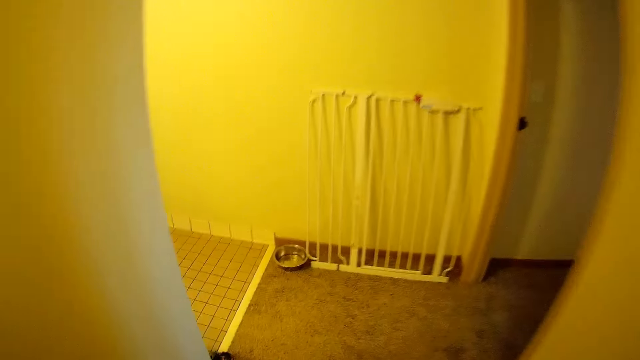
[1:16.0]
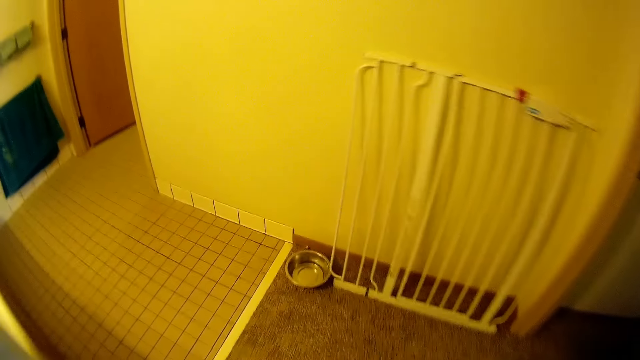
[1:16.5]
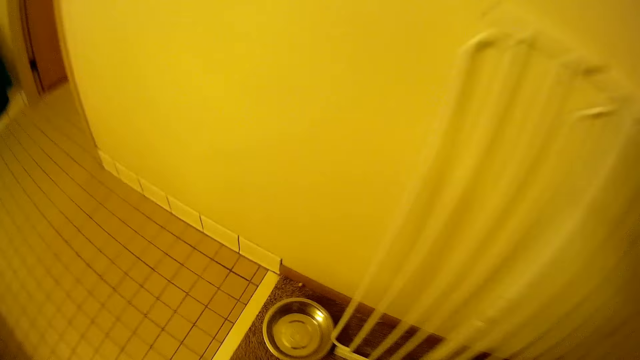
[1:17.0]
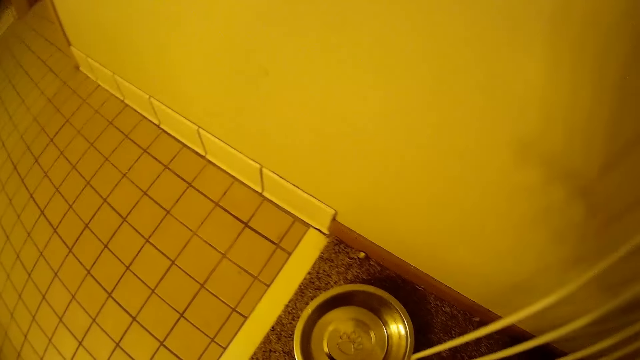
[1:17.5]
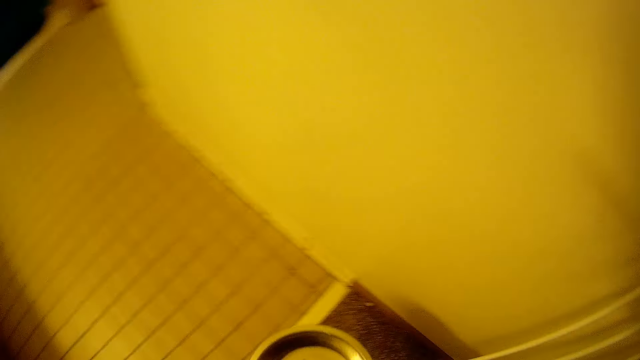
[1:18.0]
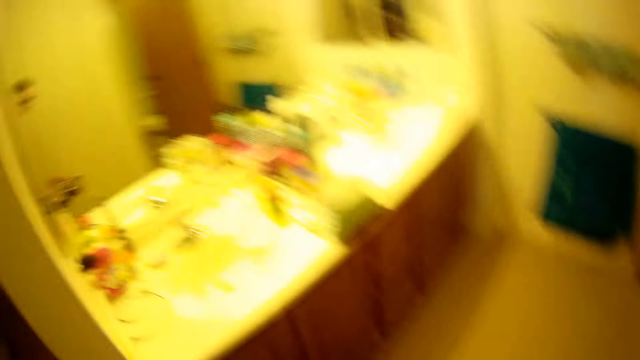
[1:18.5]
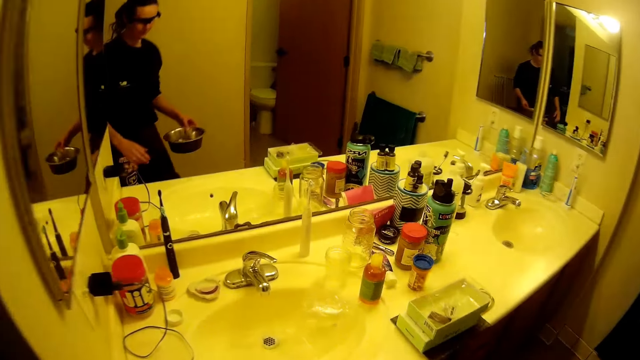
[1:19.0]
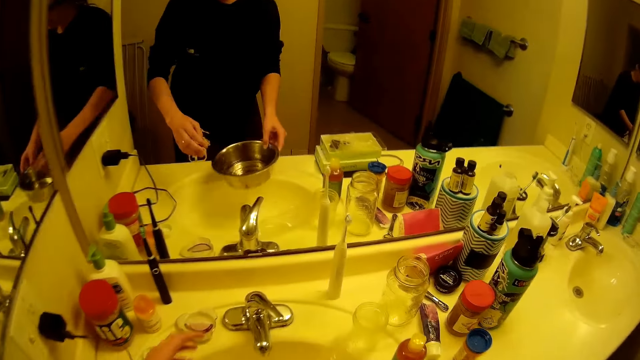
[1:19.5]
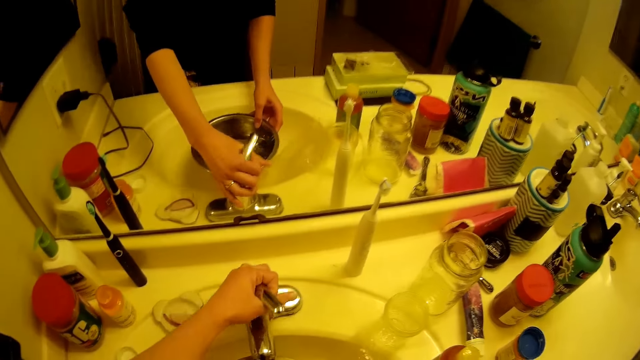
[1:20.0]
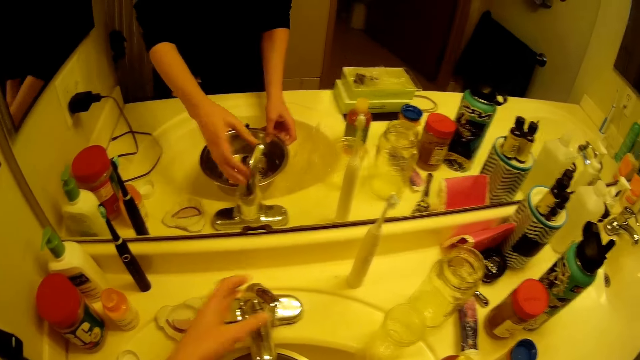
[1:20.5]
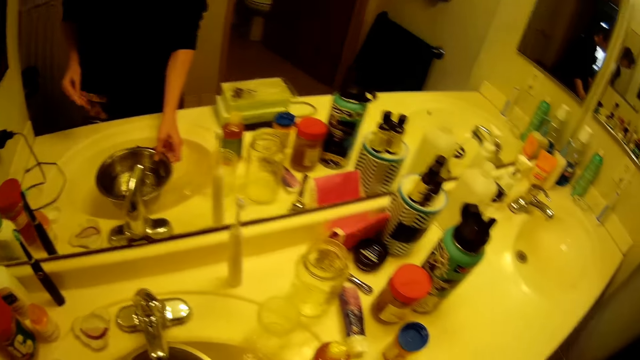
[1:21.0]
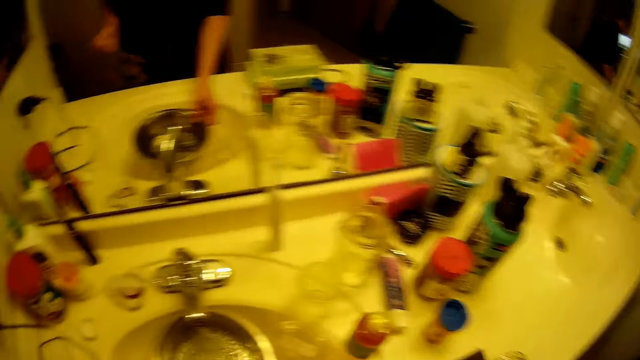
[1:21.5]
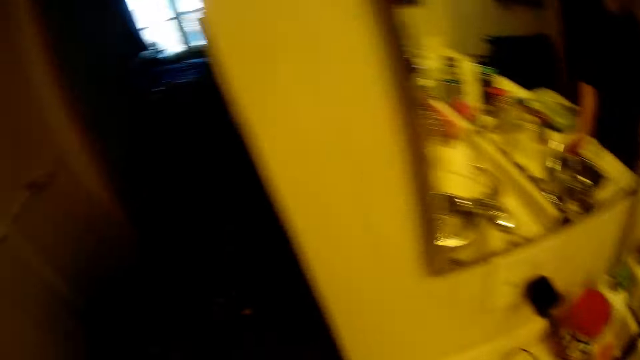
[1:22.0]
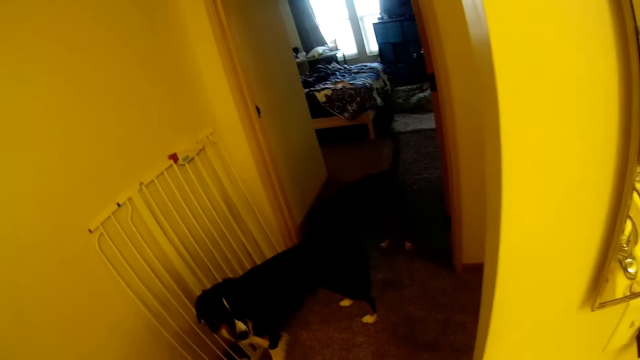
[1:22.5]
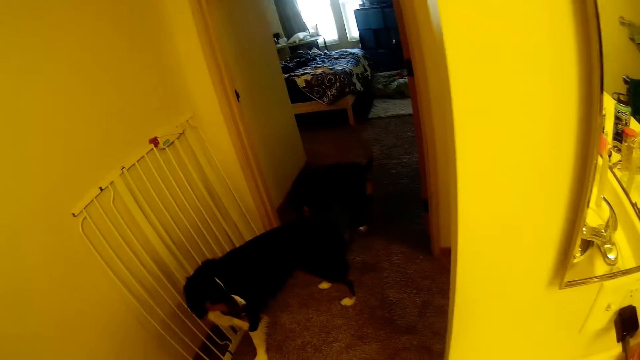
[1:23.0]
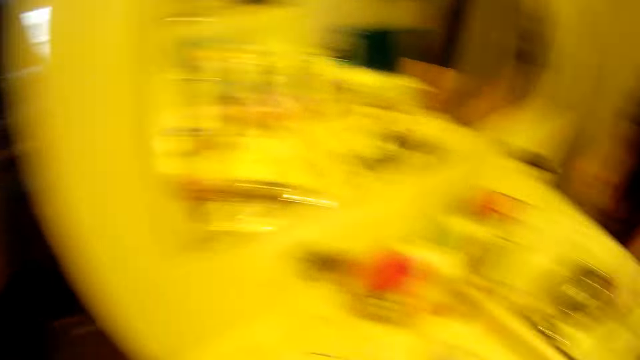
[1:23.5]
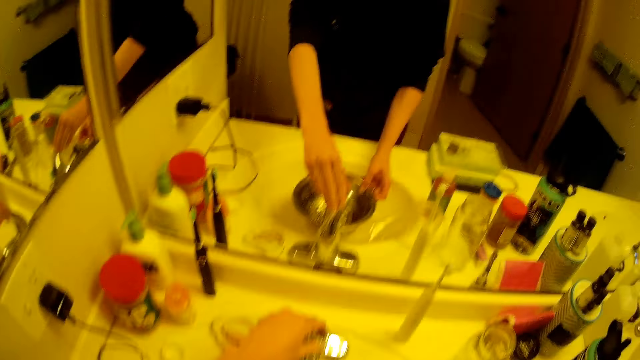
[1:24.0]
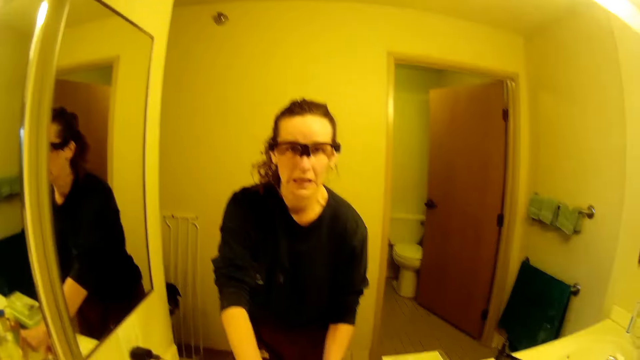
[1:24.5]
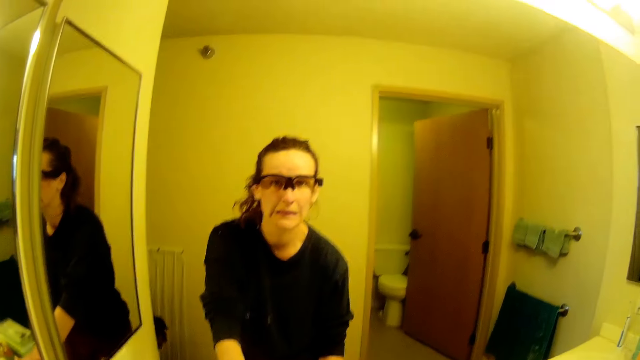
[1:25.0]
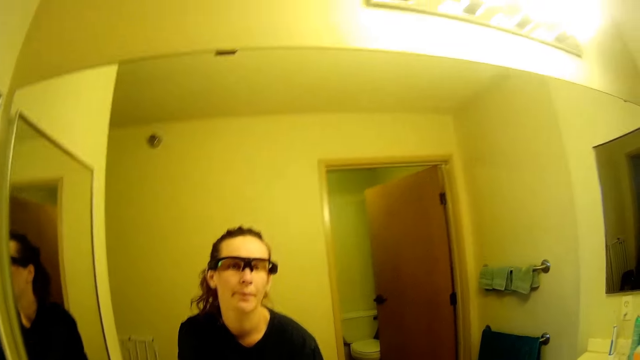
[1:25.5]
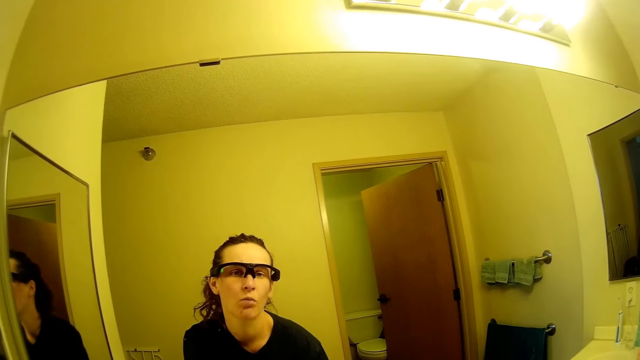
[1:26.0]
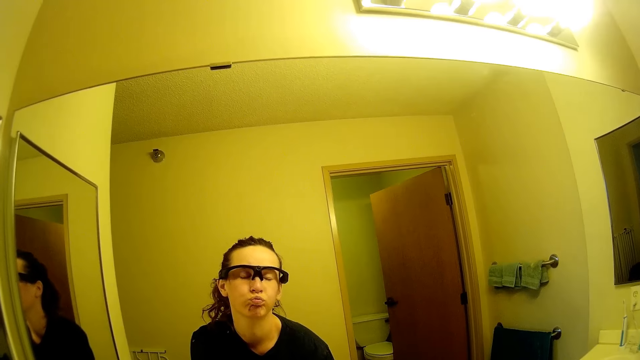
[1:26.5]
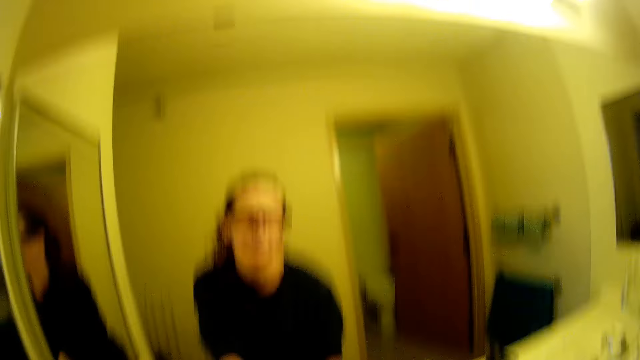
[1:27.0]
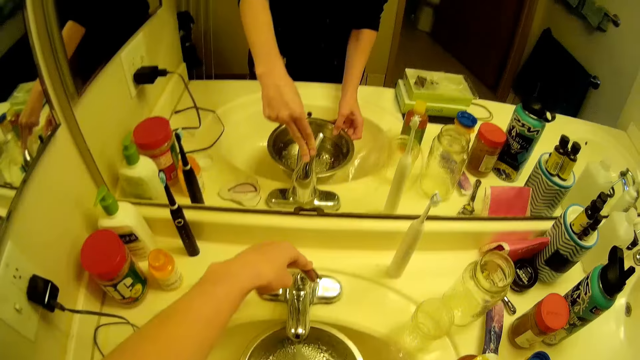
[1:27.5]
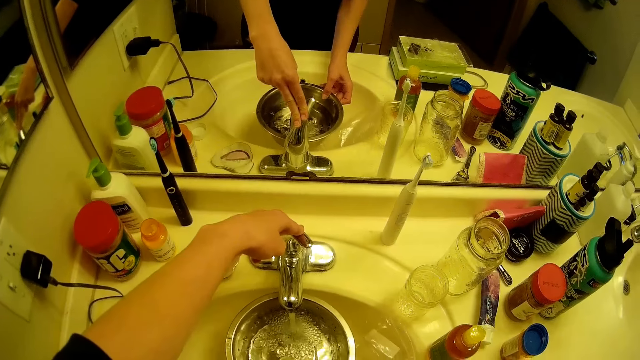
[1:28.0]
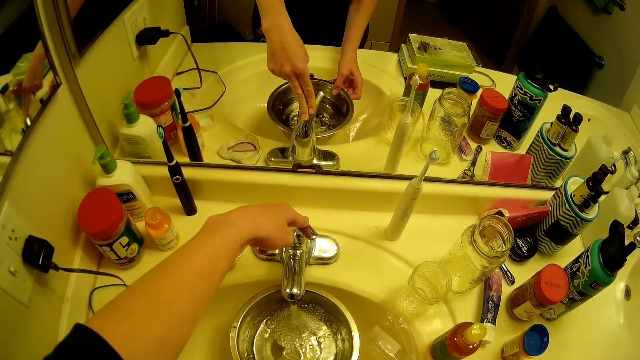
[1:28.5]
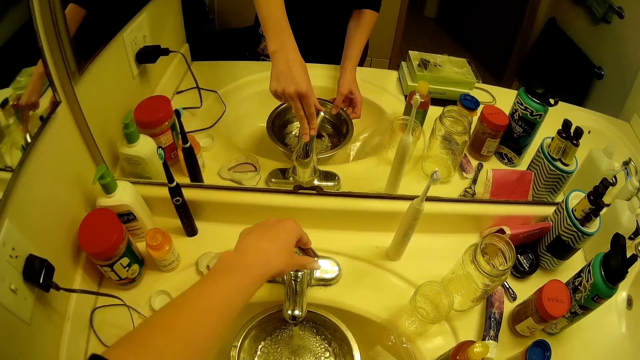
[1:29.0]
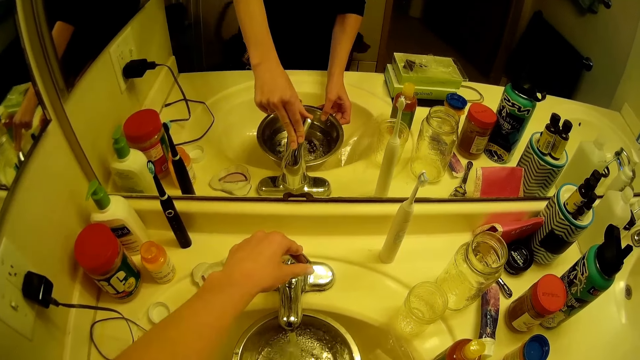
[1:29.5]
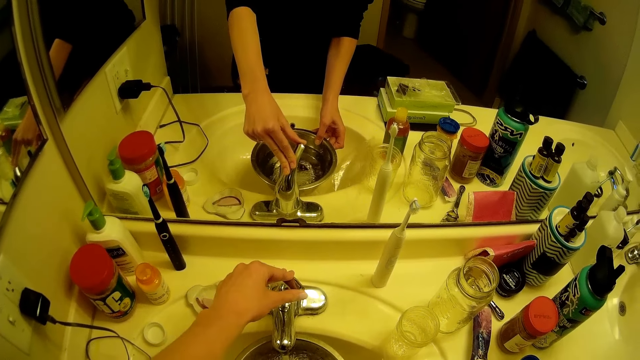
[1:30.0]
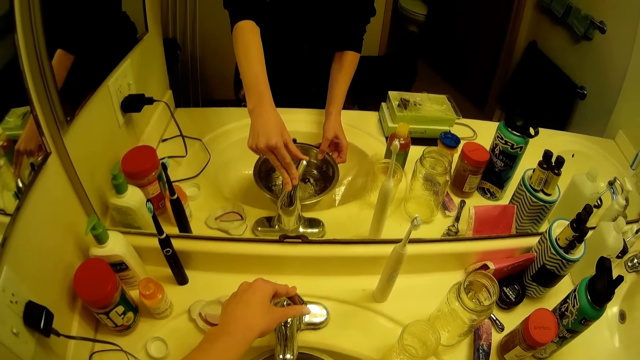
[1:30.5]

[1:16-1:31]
The camera wearer picked a steel bowl at the bathroom entrance. They fetch water from the tap into the steel bowl. They open the tap, close the tap, and look through a mirror on the wall. They run water in the bowl.

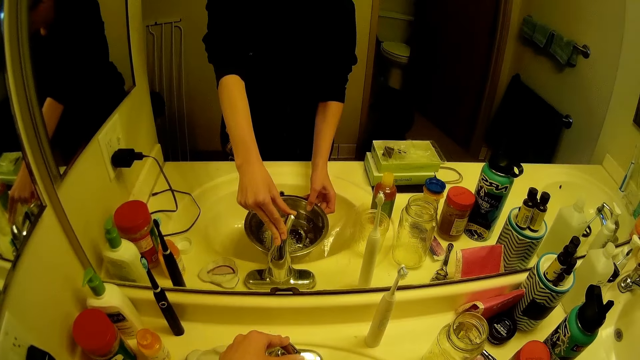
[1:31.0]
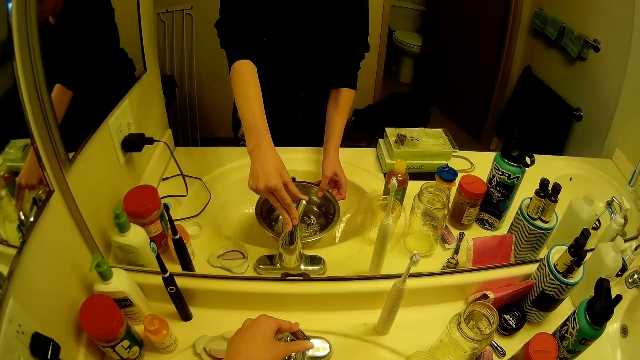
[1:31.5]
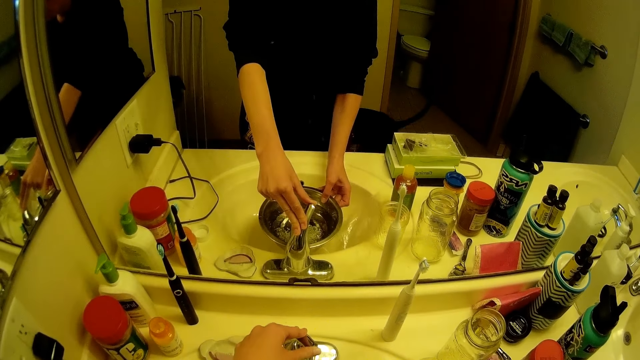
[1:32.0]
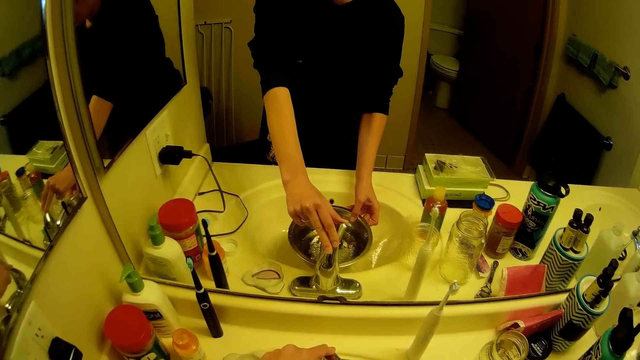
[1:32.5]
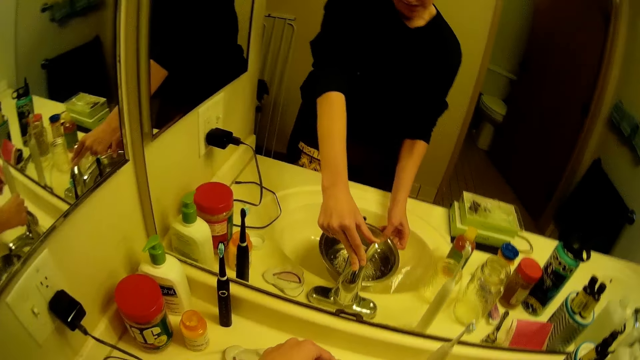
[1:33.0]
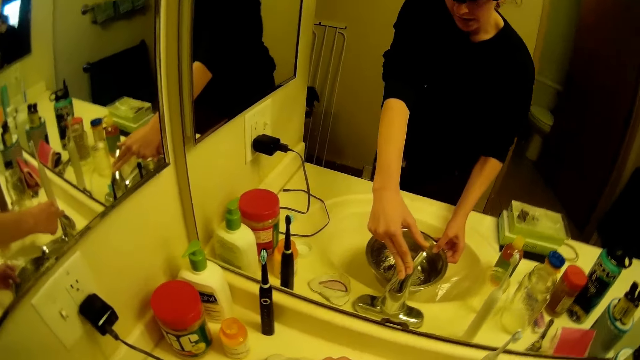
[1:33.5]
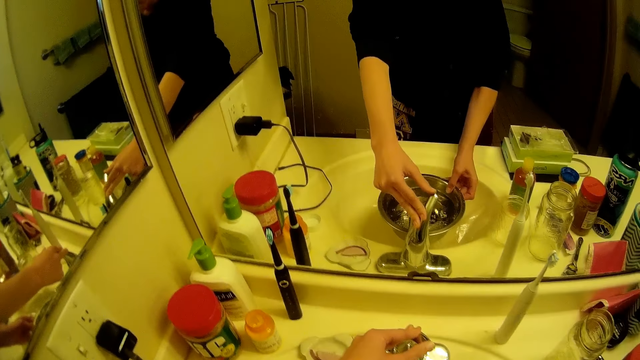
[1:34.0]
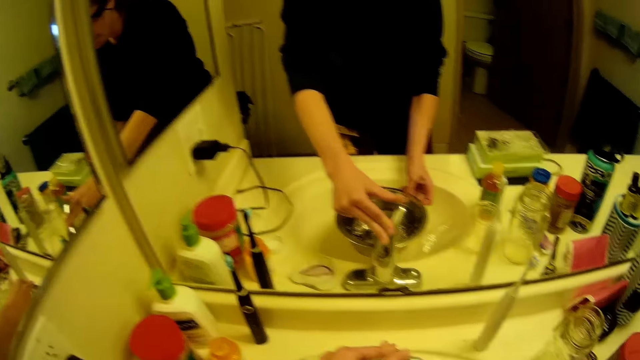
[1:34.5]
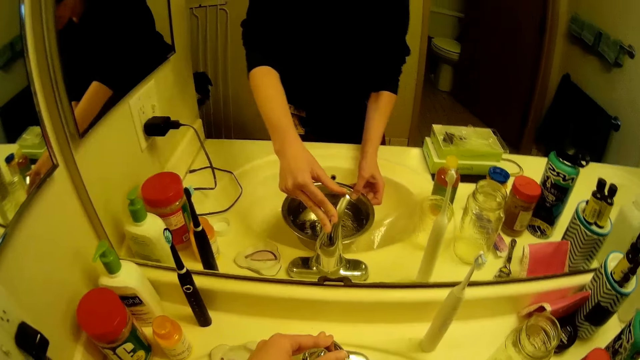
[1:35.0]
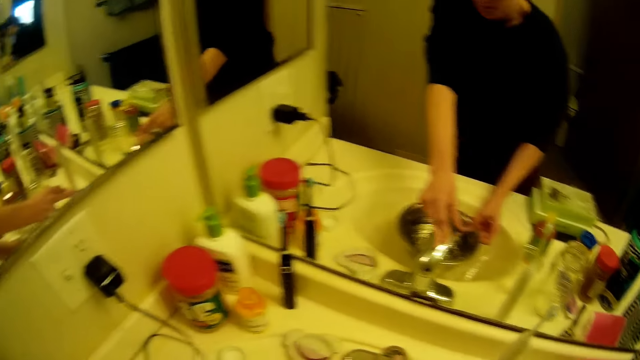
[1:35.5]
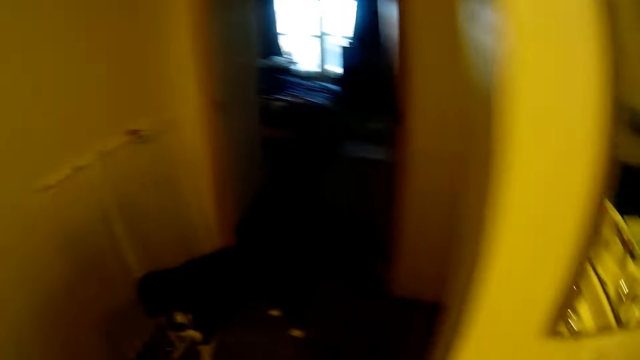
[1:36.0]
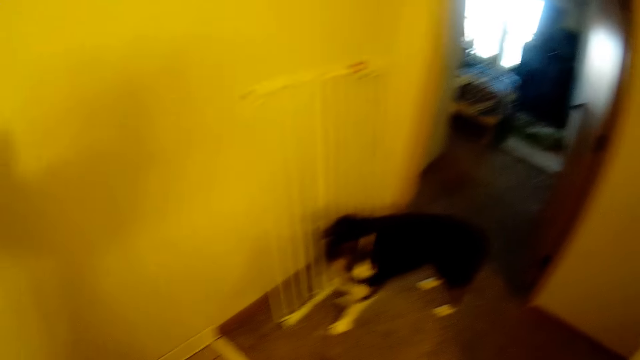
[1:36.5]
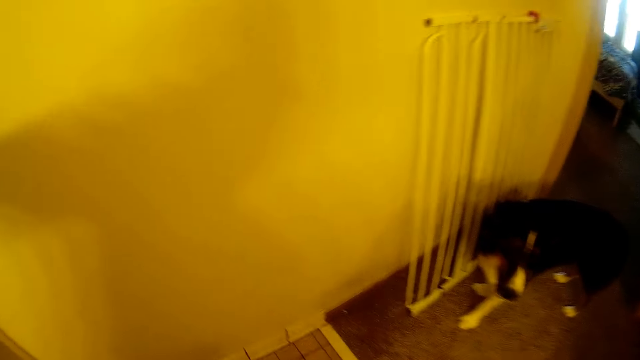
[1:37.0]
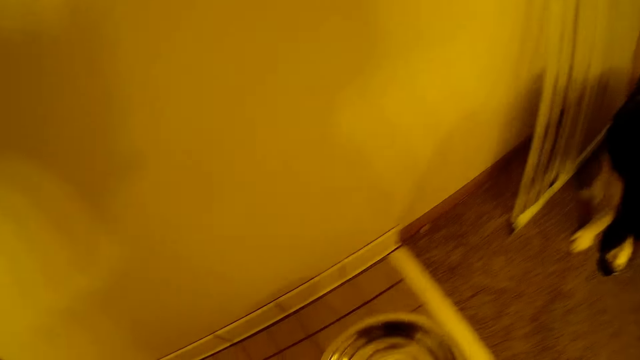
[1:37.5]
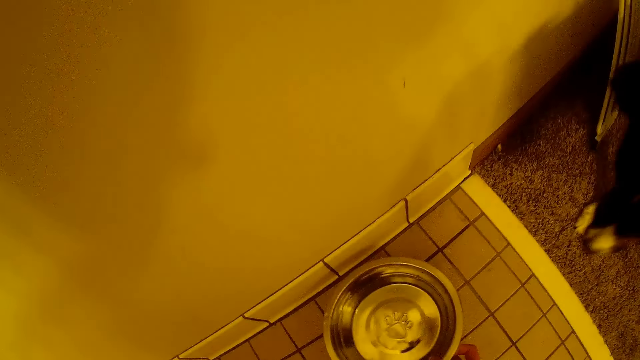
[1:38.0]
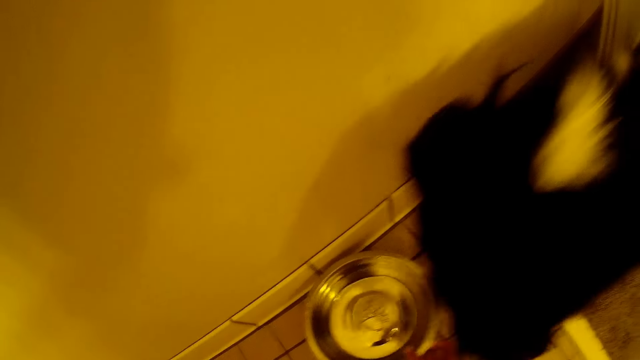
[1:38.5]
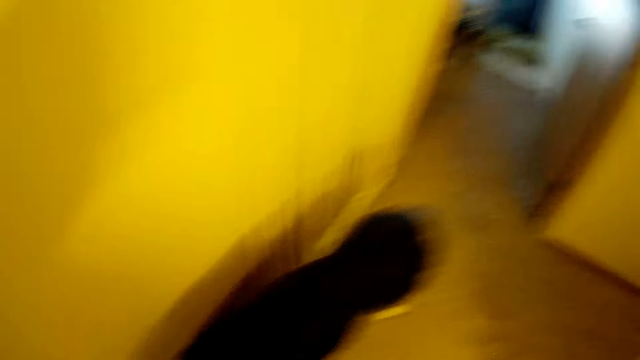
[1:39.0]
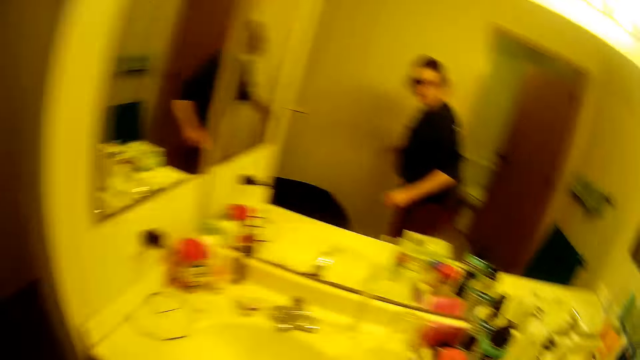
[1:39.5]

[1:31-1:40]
The camera wearer places the steel bowl containing water on the floor with his hand.
